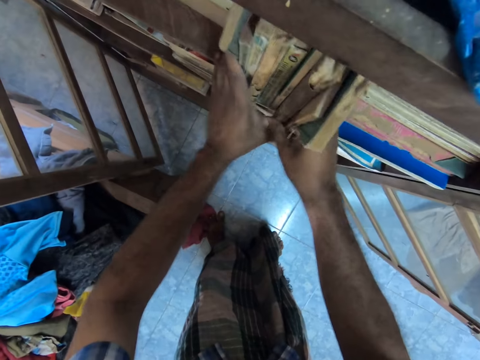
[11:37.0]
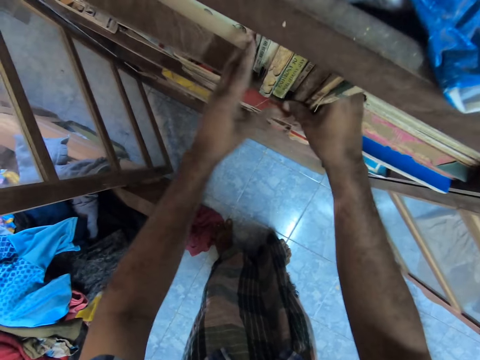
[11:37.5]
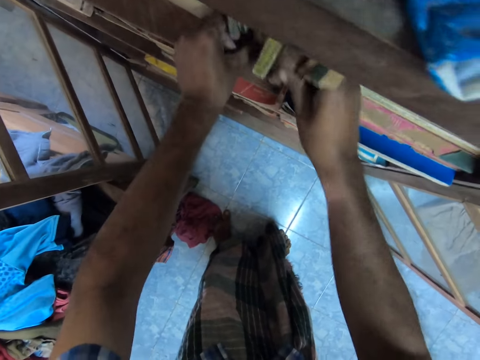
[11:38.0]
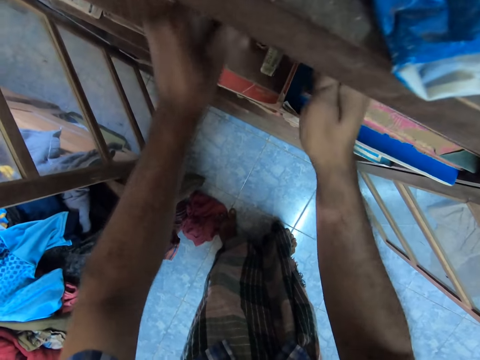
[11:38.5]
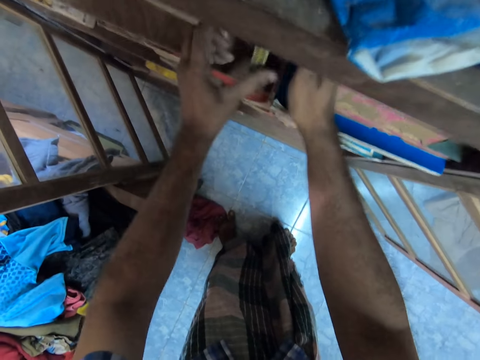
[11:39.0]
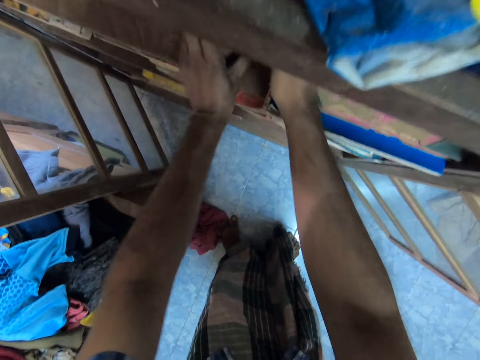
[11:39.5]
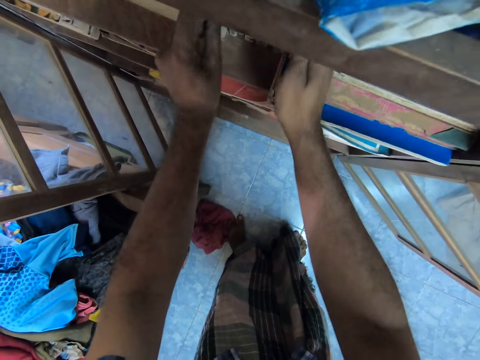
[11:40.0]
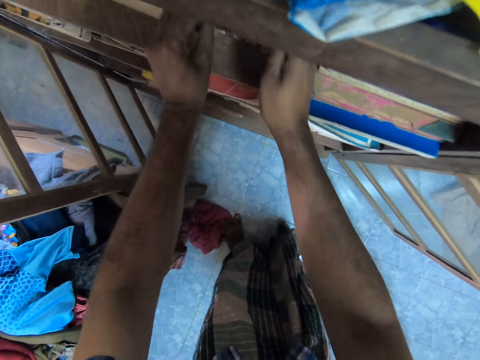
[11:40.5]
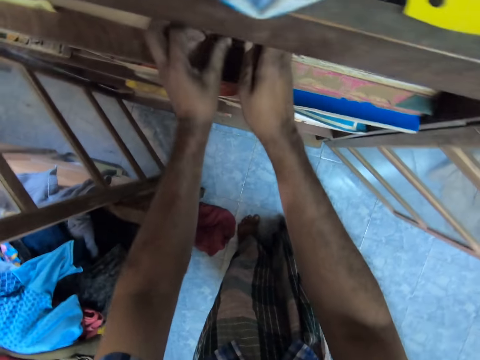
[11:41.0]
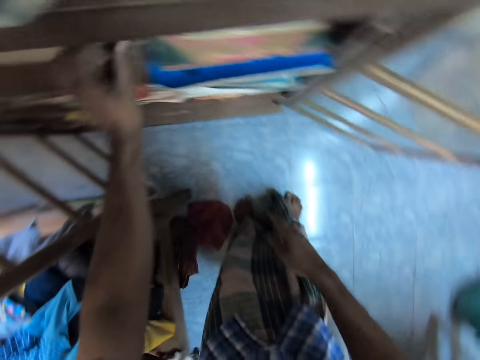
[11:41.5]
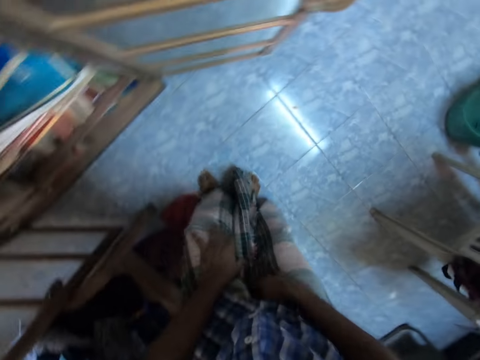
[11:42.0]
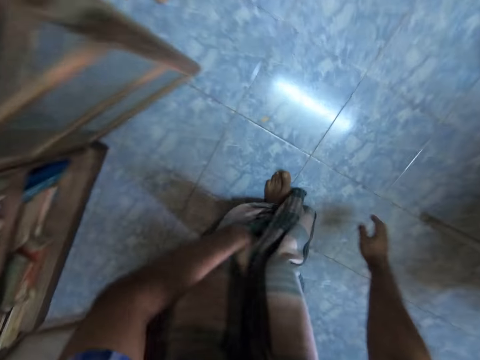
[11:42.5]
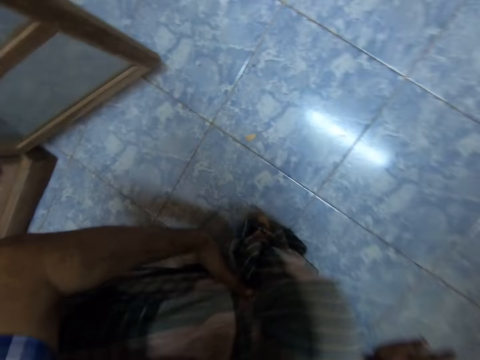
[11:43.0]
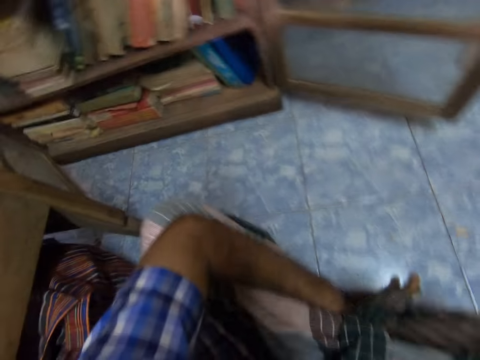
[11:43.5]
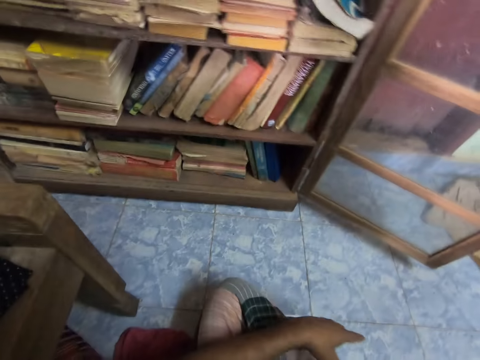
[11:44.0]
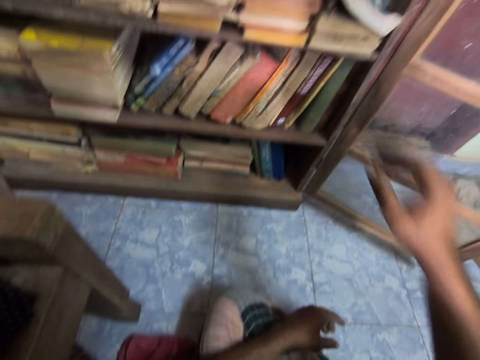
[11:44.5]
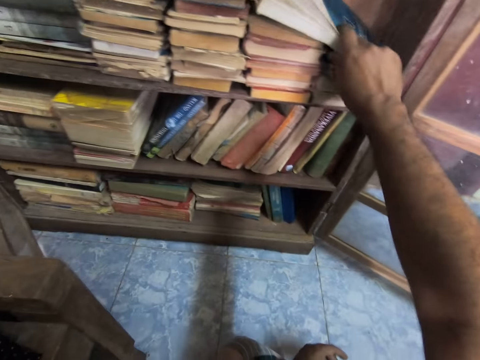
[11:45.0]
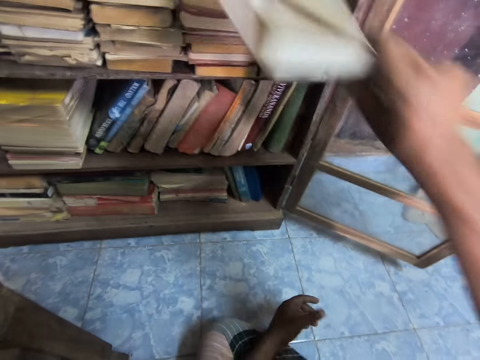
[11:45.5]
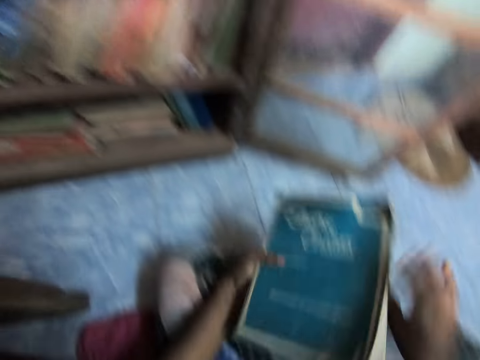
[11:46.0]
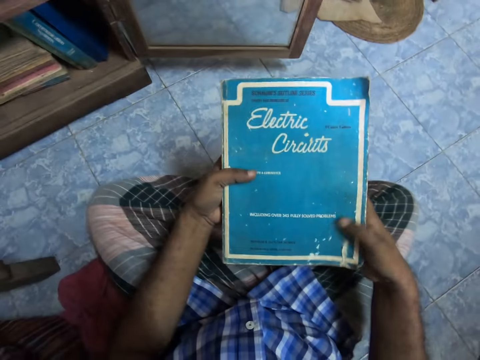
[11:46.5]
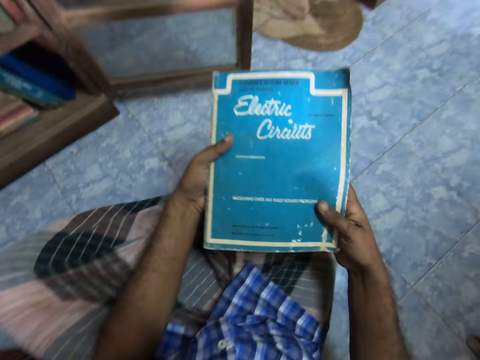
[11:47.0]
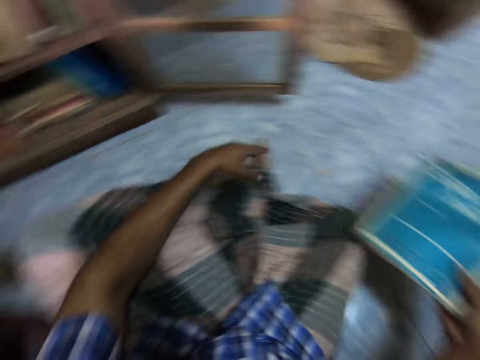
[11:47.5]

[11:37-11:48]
The camera wearer adjusts the books. They touch the clothes. They sit down. They pick the book. They hold the book with both hands.

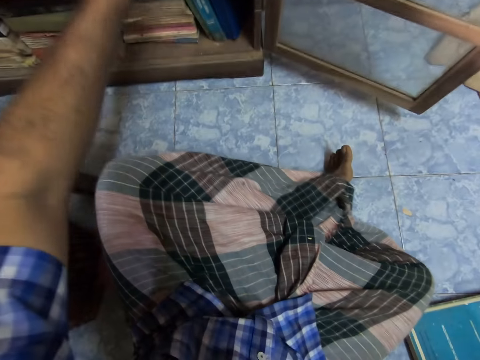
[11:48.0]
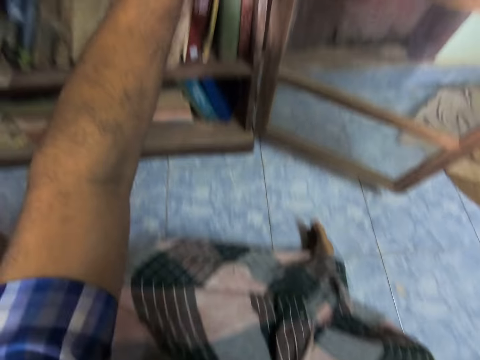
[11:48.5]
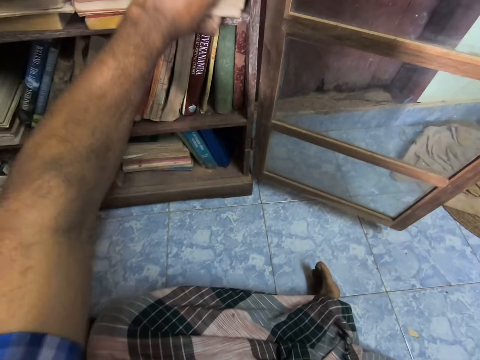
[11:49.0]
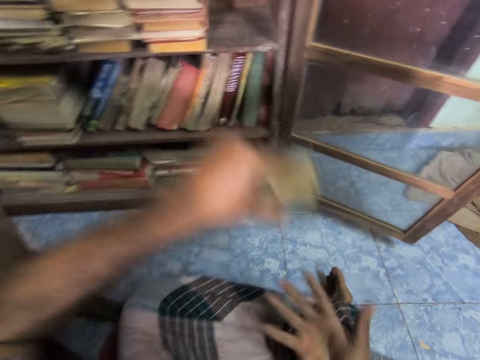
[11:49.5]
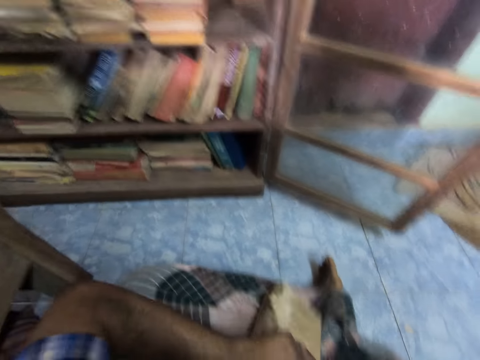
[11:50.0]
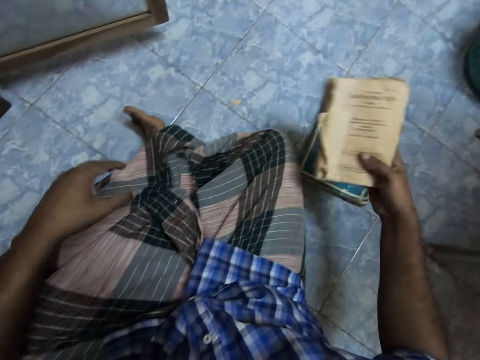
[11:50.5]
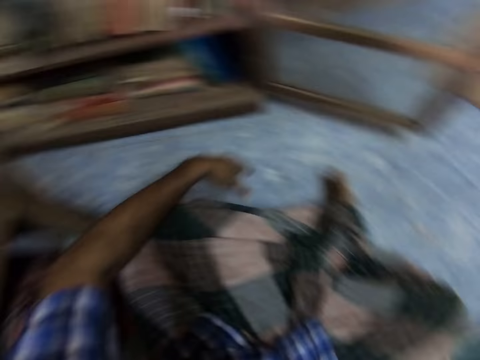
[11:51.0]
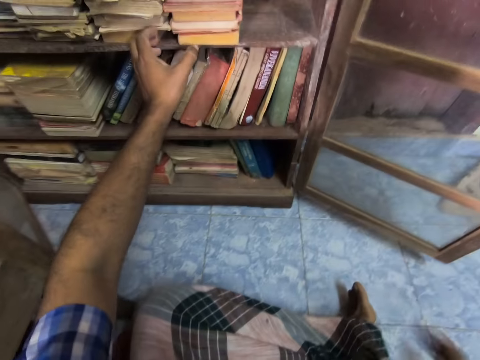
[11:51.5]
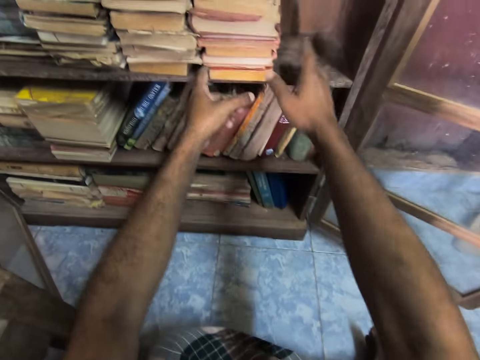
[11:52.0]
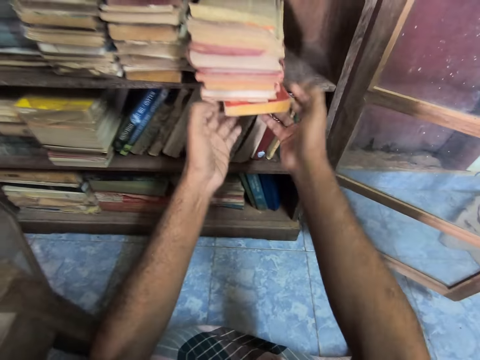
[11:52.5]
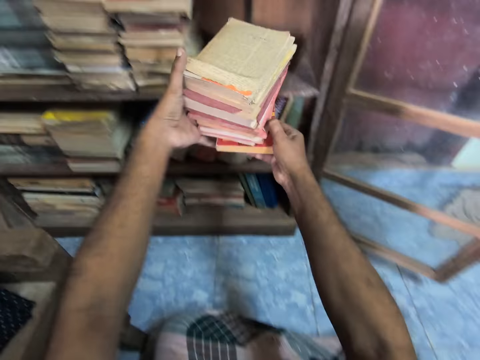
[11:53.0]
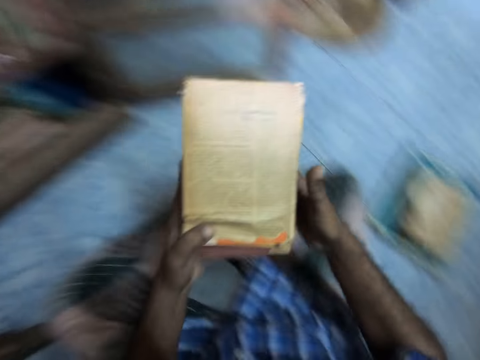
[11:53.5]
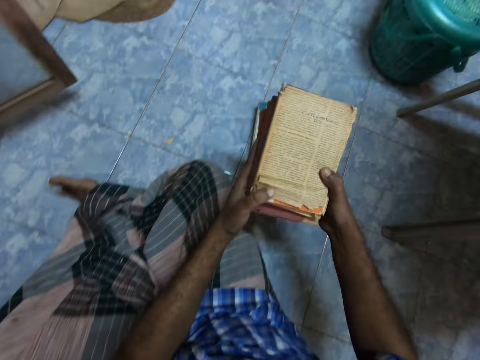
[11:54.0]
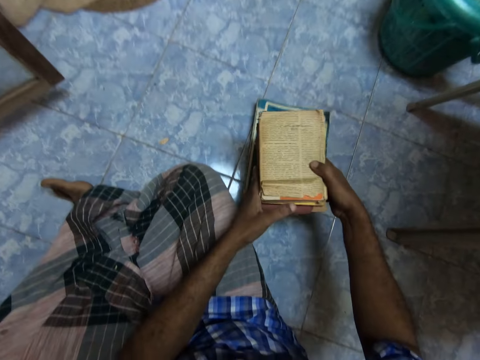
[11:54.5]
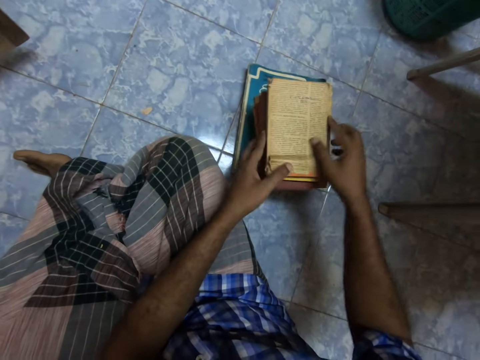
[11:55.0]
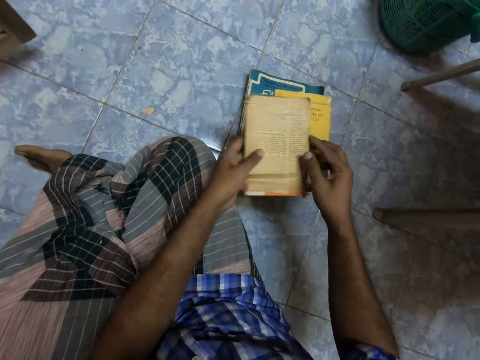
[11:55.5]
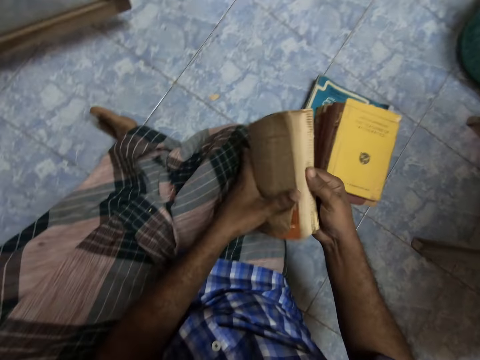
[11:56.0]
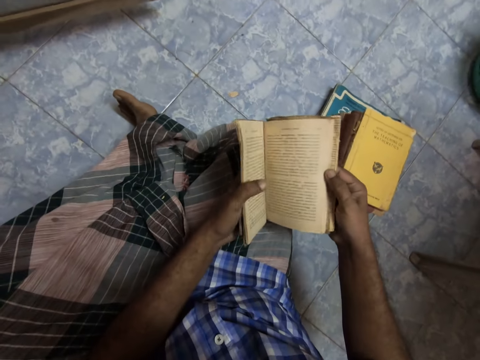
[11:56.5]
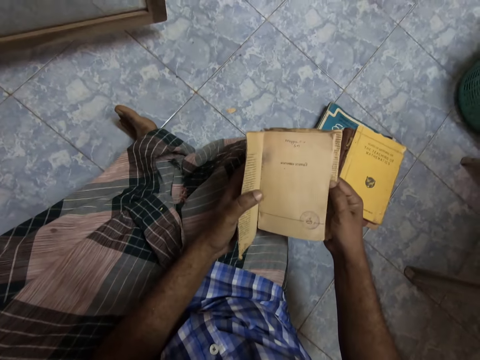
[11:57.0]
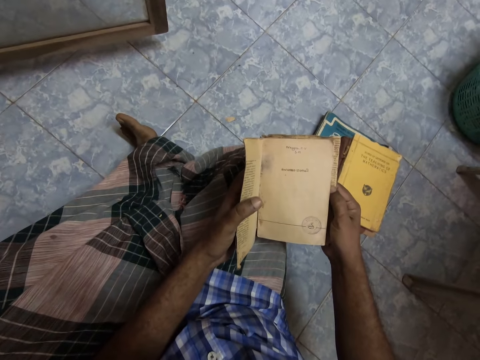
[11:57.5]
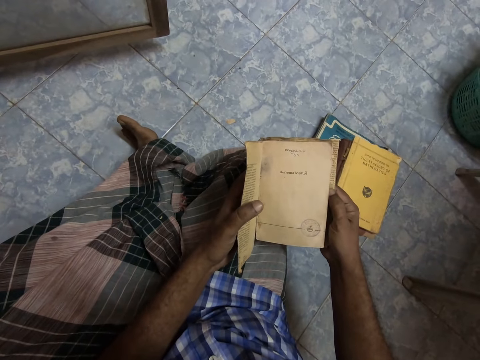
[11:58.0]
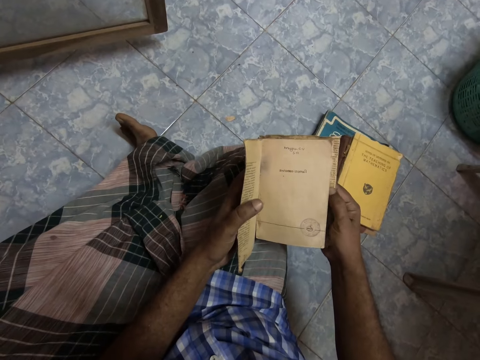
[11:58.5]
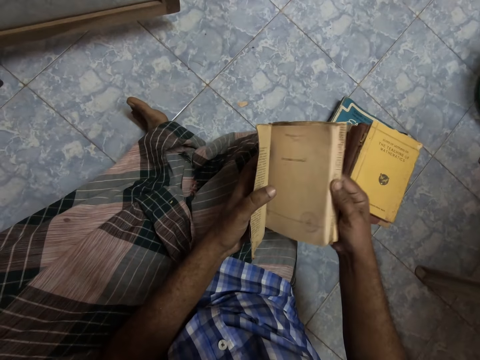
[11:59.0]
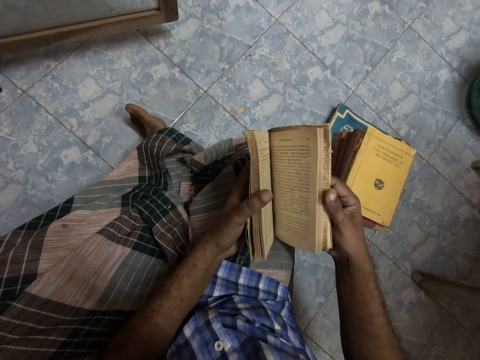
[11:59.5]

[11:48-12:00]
The camera wearer places the book on the floor. They pick a book. They hold the book with both hands. They place the book on other books. They pick the books. They place the books on other books. They pick the books. They adjust the book, open the book, and flip the book pages.

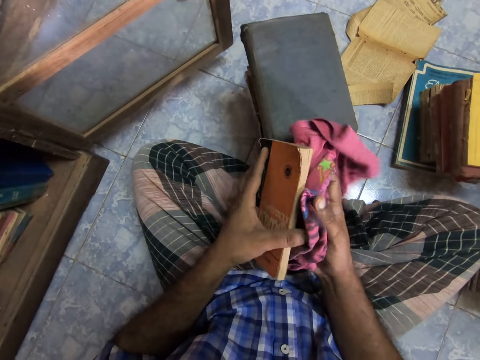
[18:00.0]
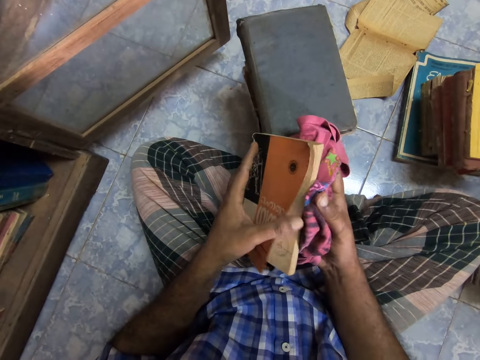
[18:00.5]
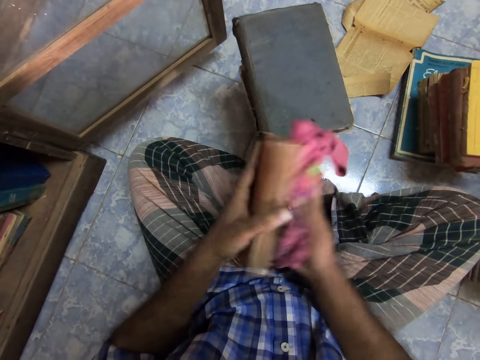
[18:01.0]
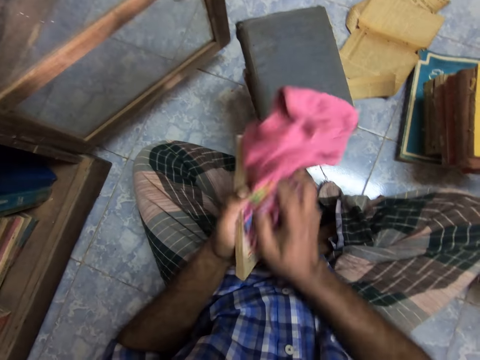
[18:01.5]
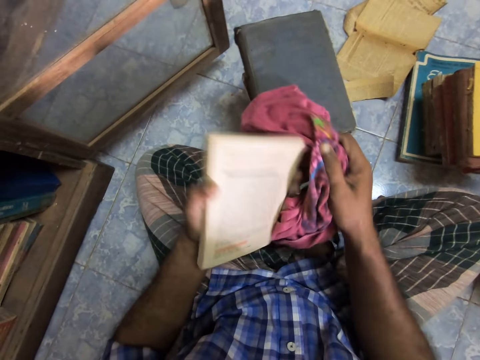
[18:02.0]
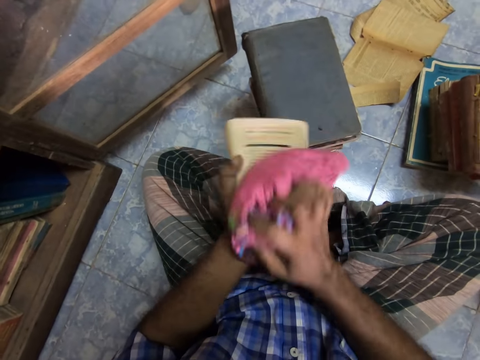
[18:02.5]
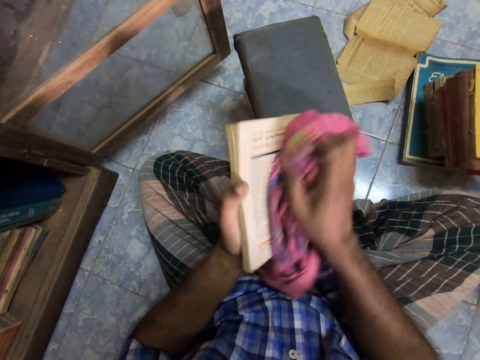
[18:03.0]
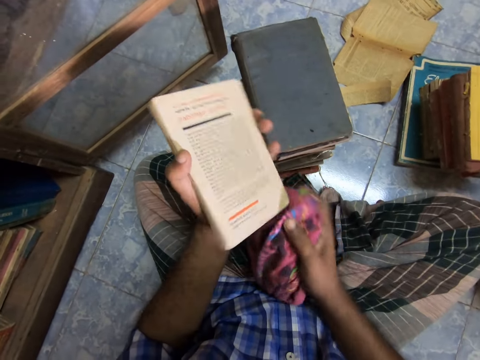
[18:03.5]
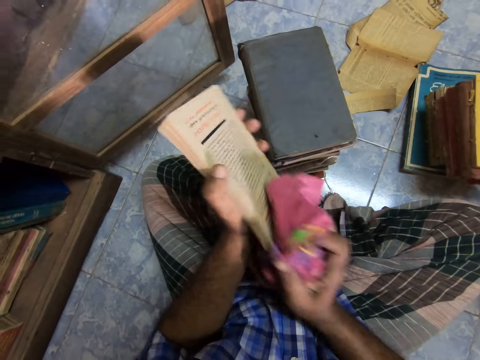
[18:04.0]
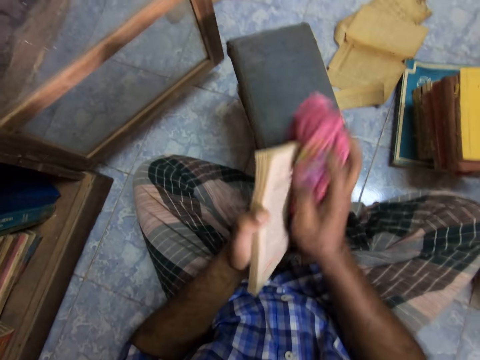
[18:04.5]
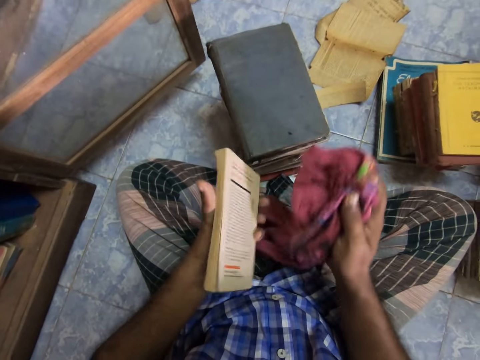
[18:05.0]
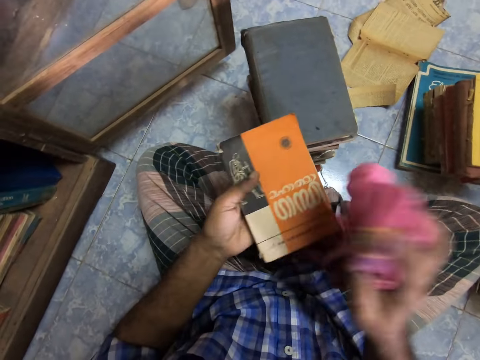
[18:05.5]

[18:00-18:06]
The camera wearer wipes on the book cover.
